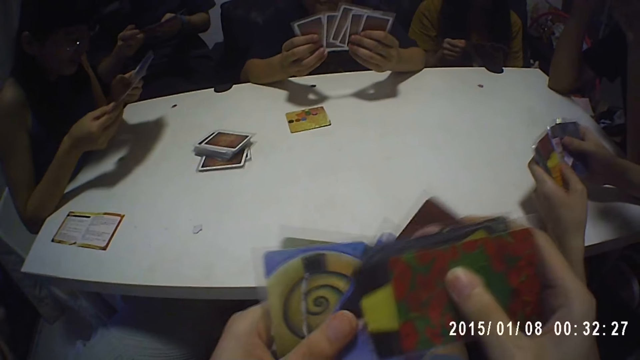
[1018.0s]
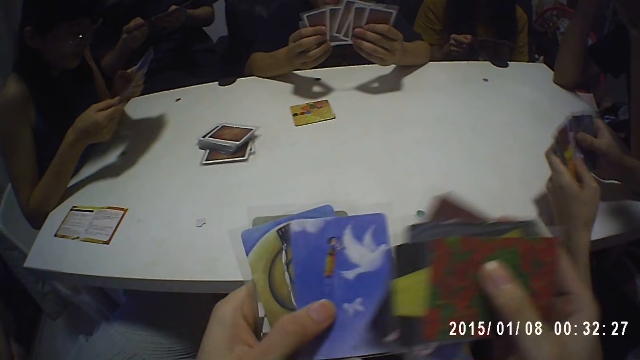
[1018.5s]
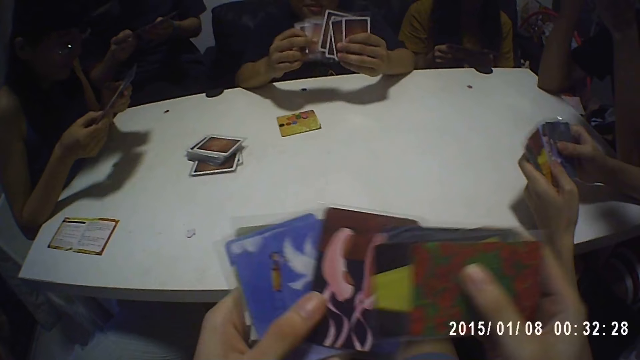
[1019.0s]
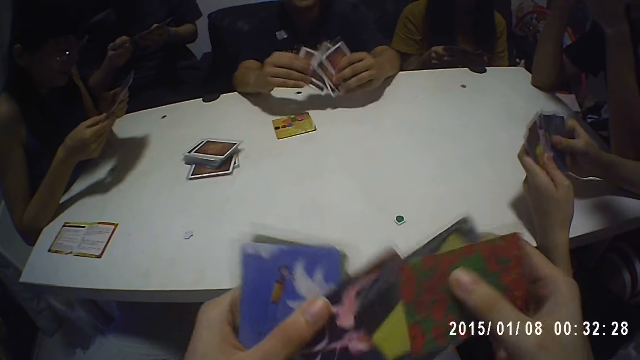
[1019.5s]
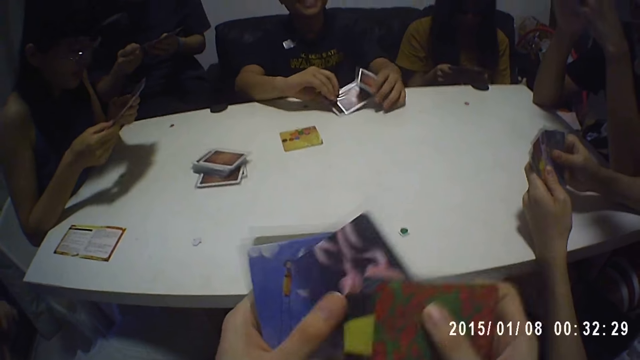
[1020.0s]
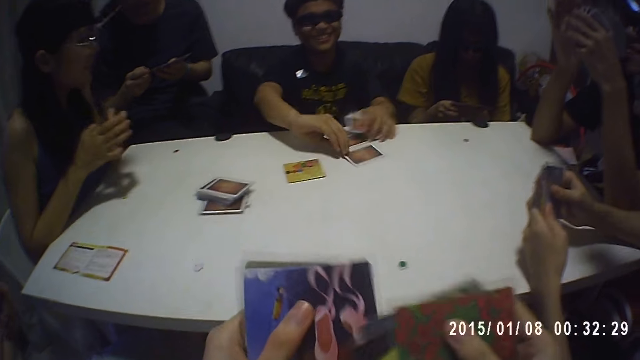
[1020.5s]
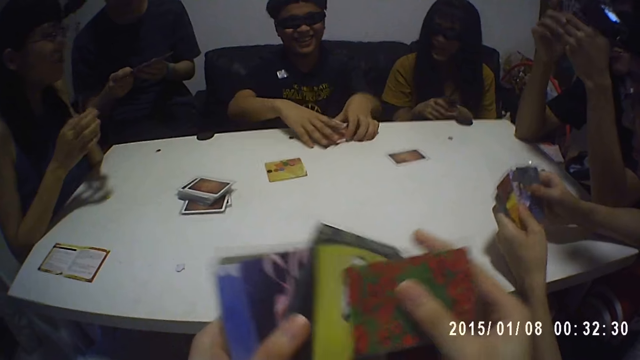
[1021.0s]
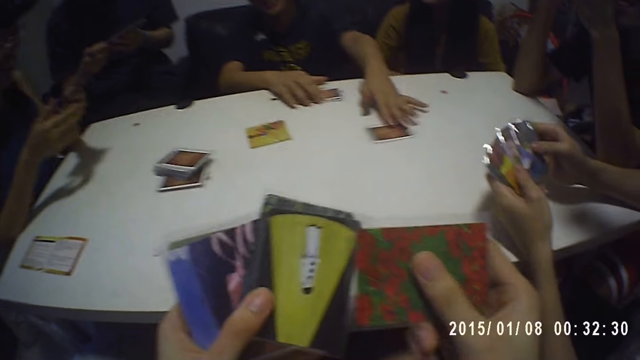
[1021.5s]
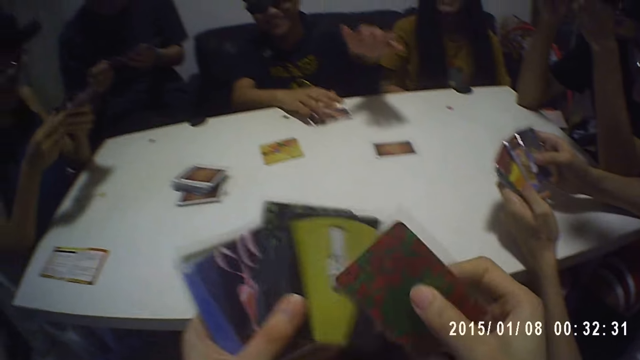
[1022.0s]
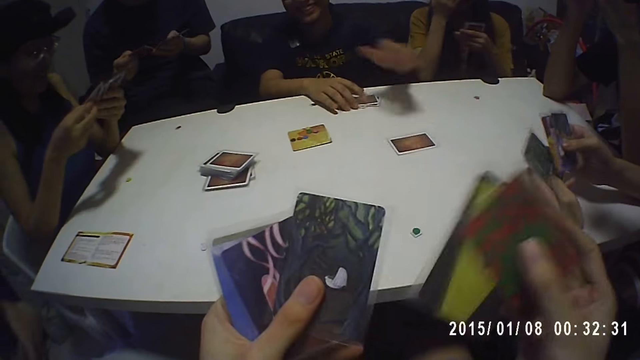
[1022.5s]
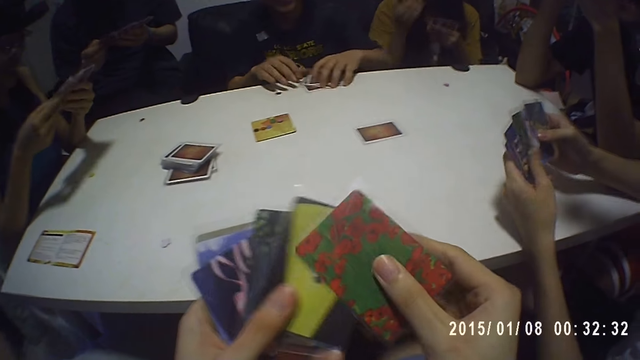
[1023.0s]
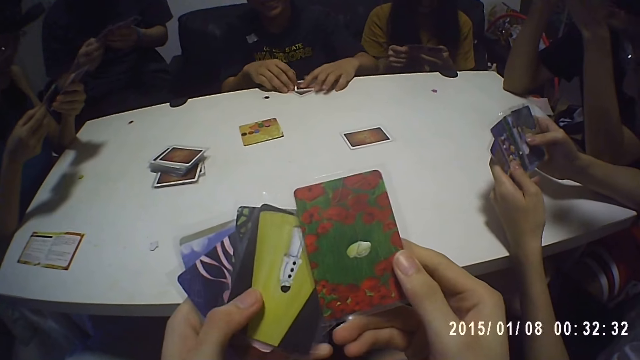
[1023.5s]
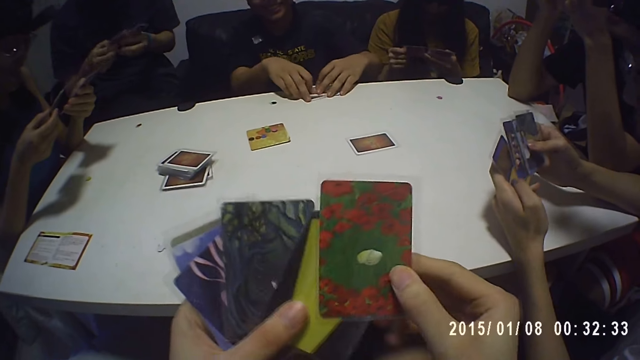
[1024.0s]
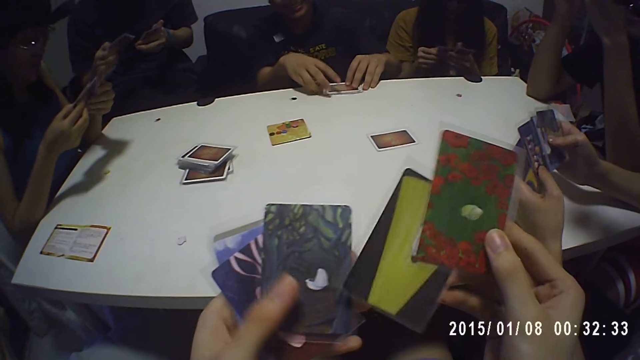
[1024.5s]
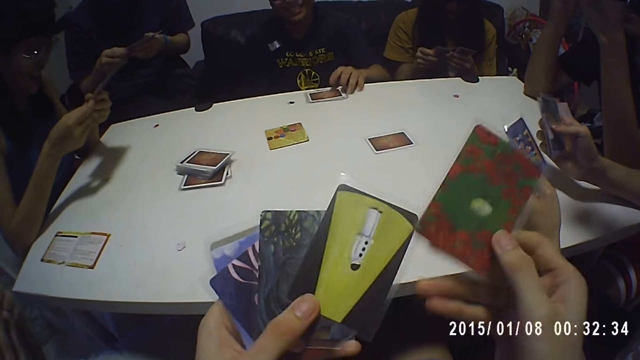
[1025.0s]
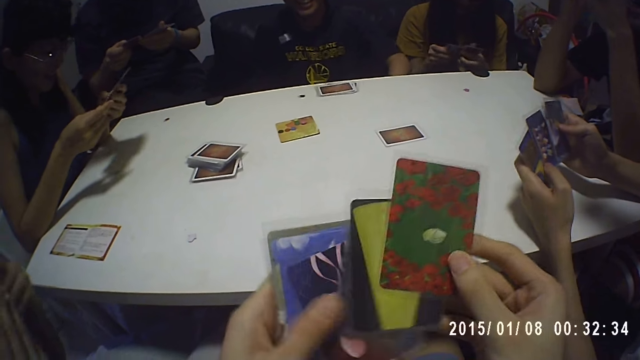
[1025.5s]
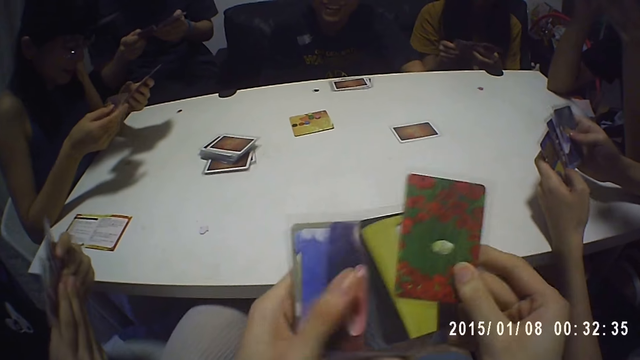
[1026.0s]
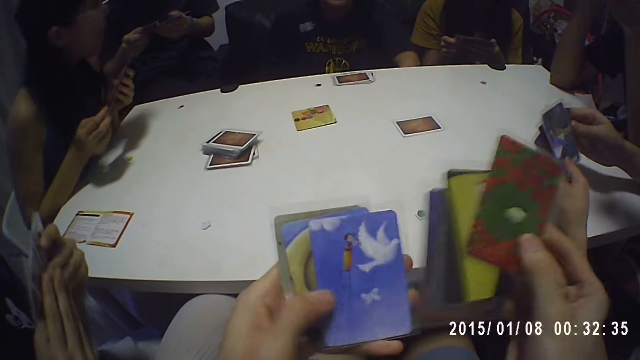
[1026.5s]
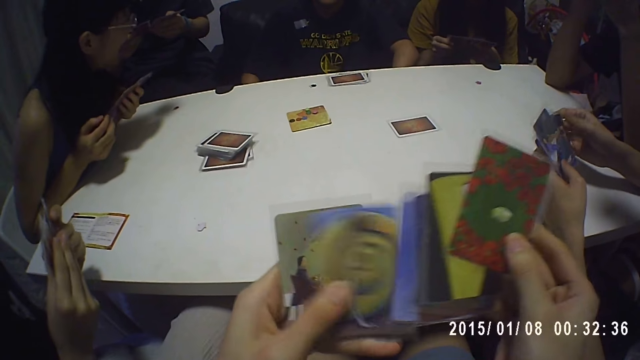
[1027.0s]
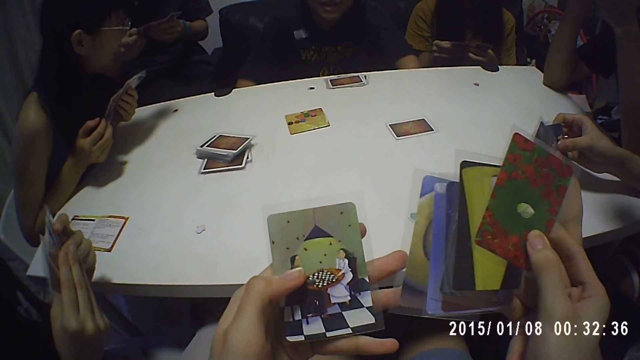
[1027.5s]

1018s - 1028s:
A man places the card on the table with his right hand, places the cards on the table with his left hand, places the cards on the table with both hands and moves the card on the table with his left hand. A woman touches her face with her right hand. The man moves the cards on the table with both hands.

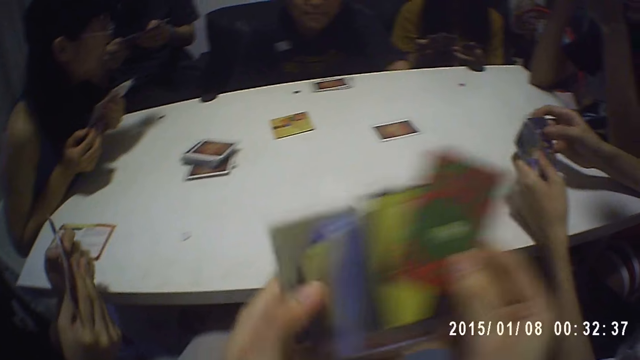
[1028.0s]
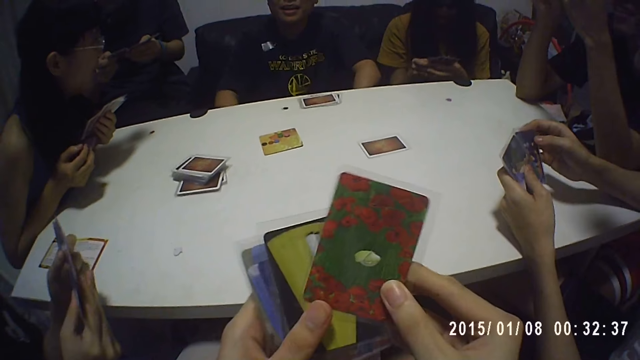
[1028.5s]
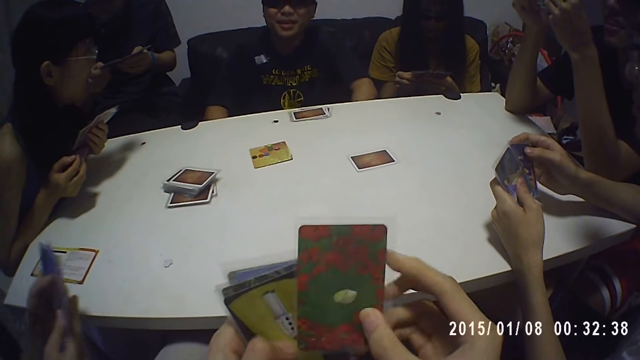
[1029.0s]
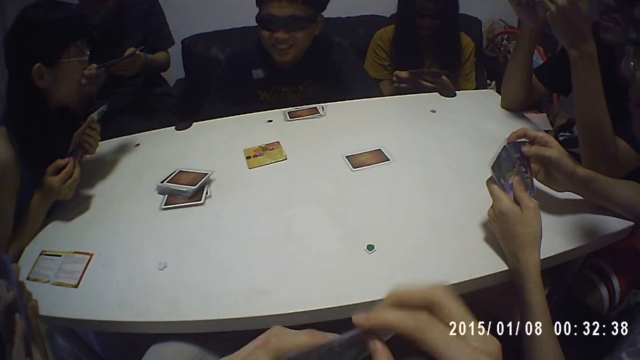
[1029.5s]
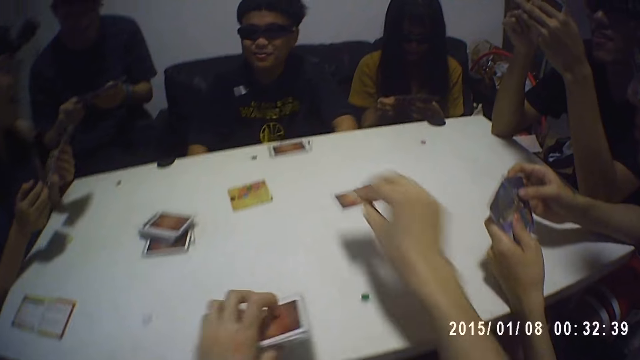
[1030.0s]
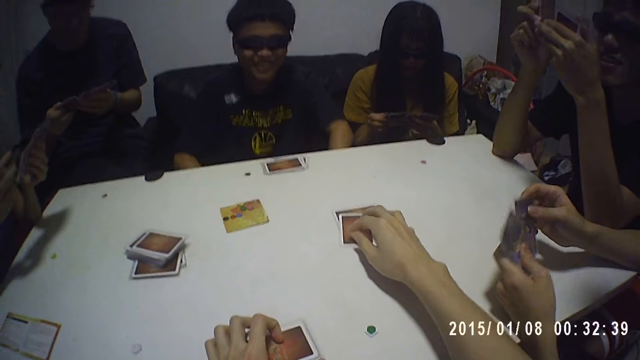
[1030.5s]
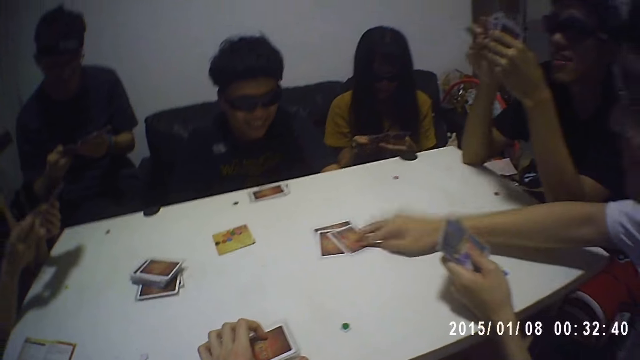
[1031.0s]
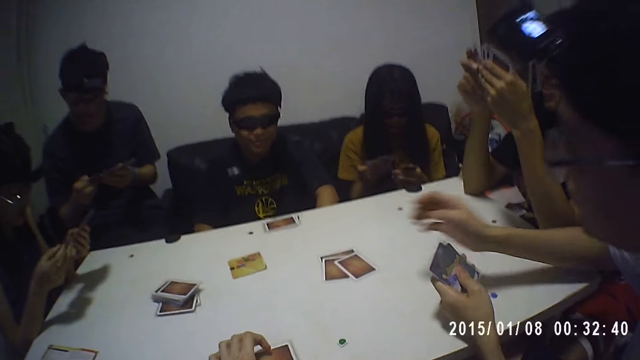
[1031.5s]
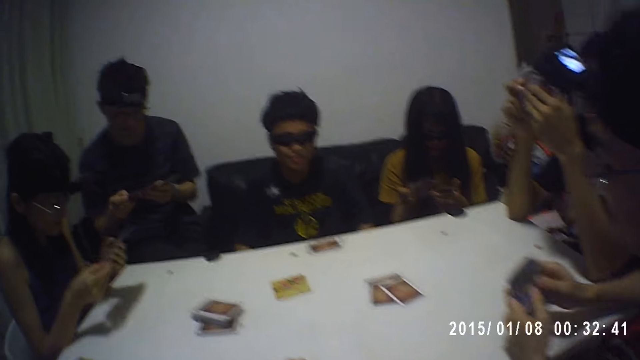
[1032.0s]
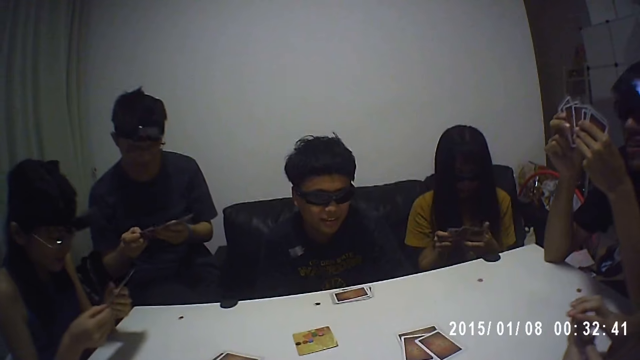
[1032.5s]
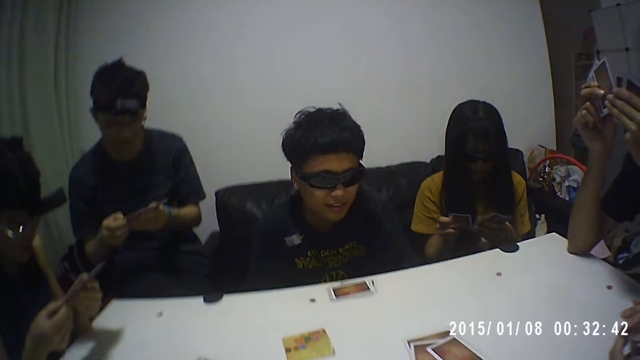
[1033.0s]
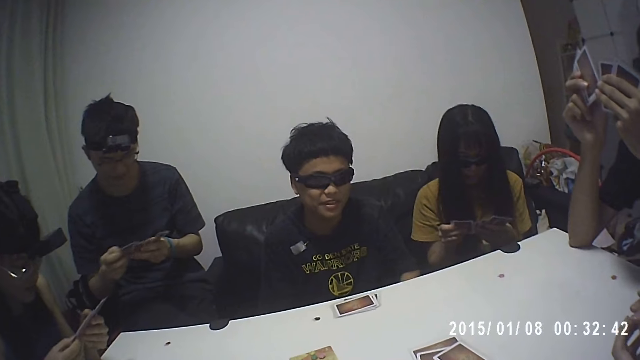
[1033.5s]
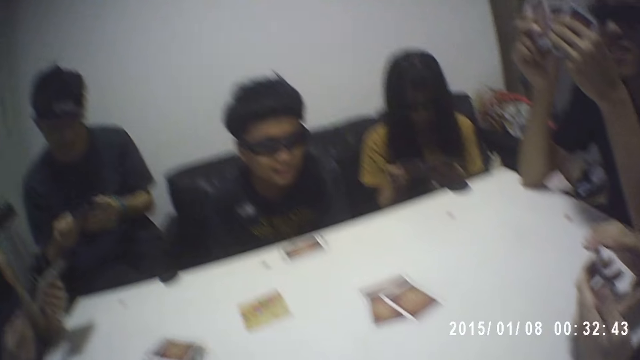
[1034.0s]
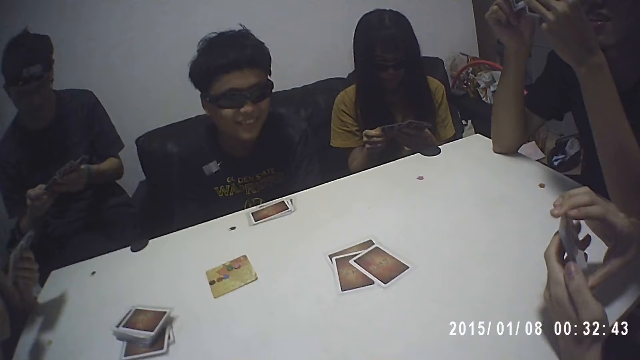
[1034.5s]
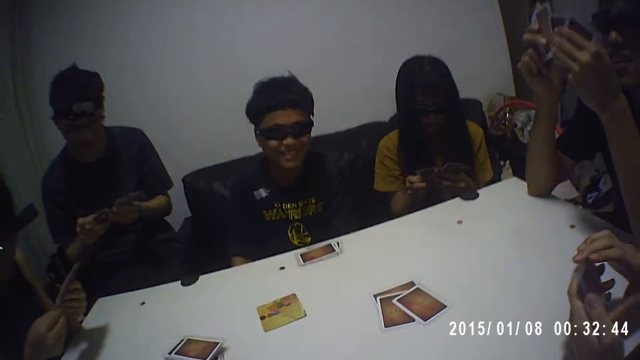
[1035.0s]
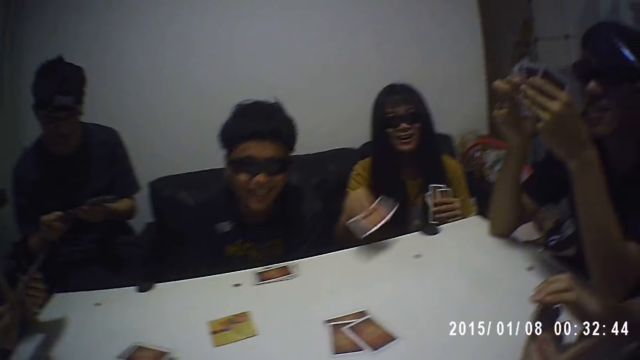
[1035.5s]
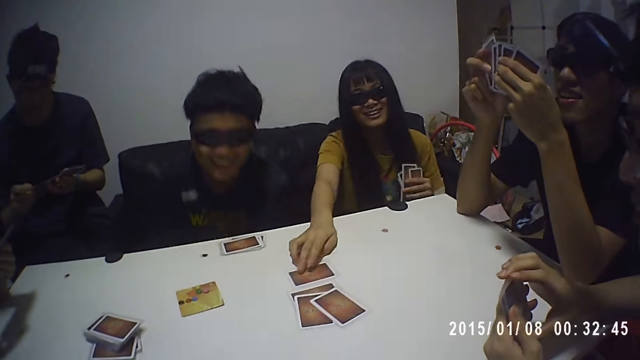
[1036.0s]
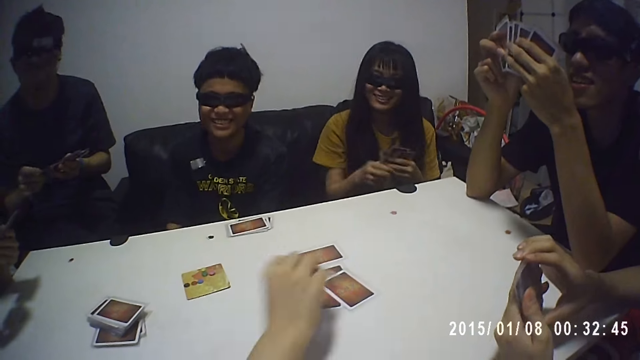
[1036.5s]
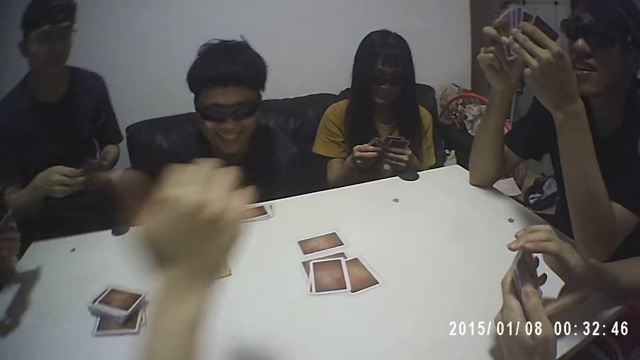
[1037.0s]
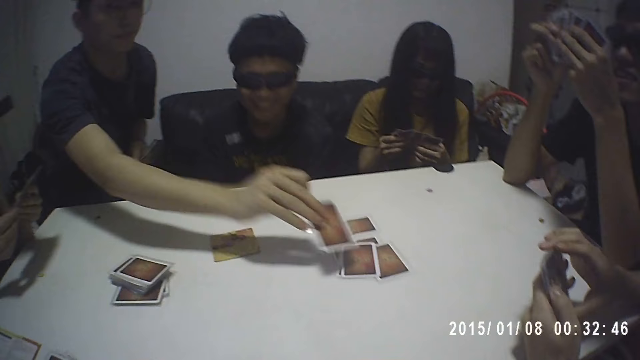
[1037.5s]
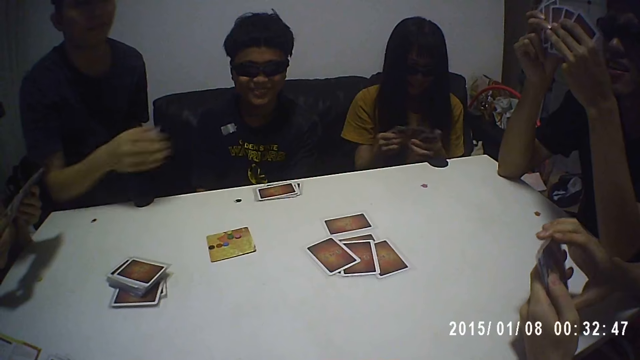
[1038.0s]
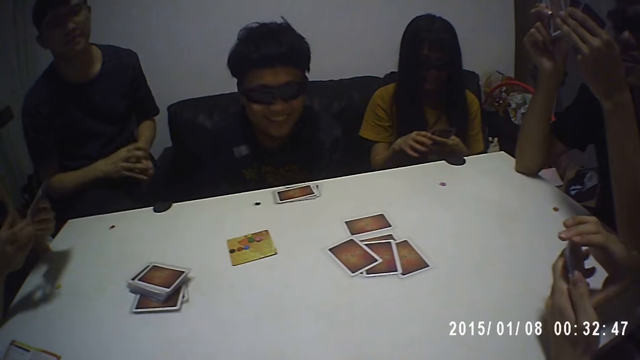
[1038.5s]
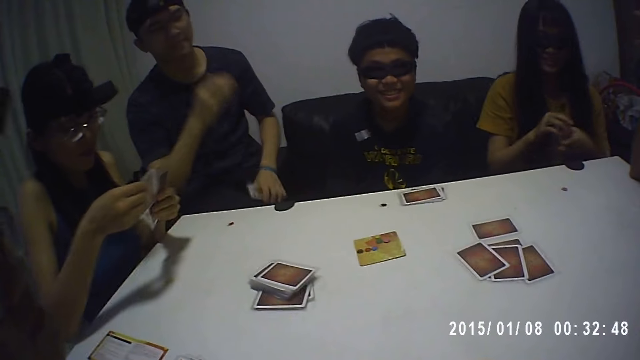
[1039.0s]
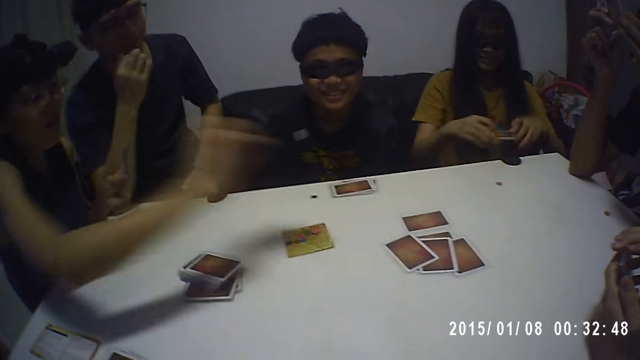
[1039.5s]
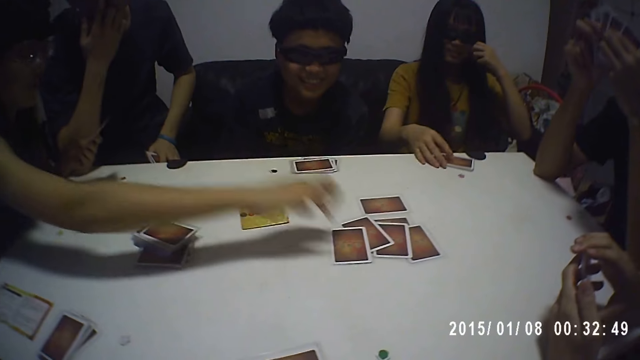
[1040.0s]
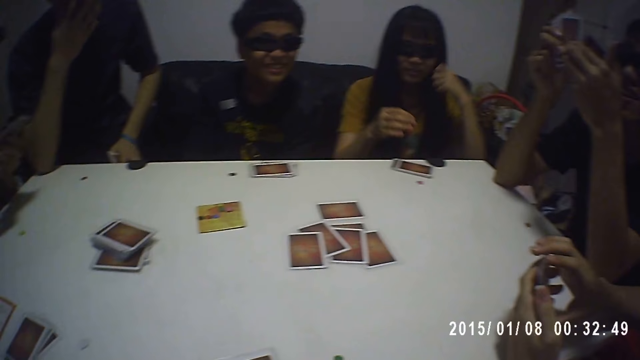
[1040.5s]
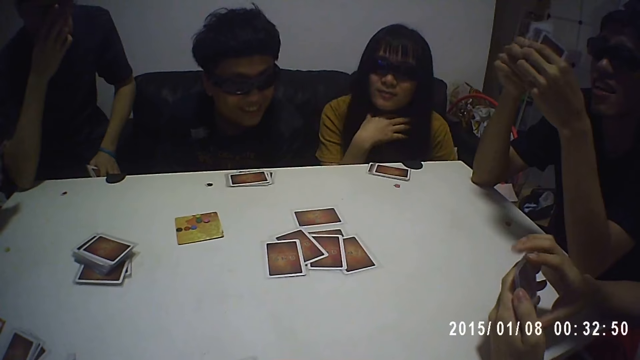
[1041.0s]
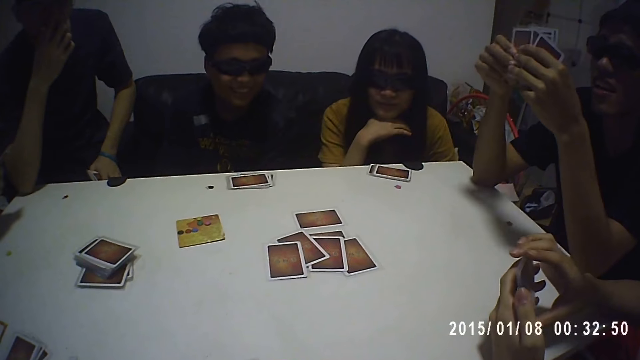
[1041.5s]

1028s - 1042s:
The camera wearer places the cards on the table with his left hand. He places the card on the table with his right hand. A man places the card on the table with his right hand and holds the cards with both hands. The camera wearer talks. A woman places the card on the table with her right hand and holds the cards with both hands. Another man places the card on the table with his right hand. The camera wearer drops the card on the table. A third man places the card on the table with his right hand and holds the cards with both hands. Another woman places the card on the table with her right hand.
